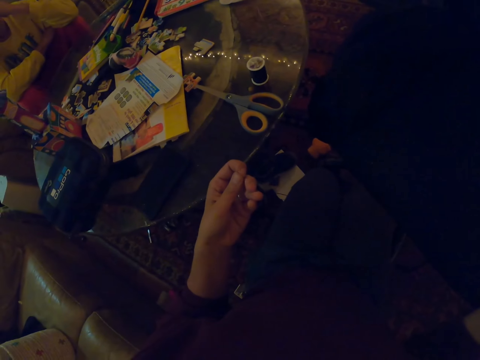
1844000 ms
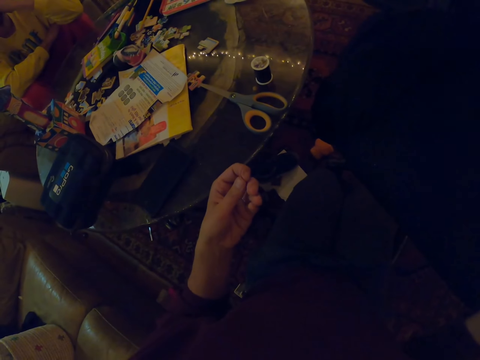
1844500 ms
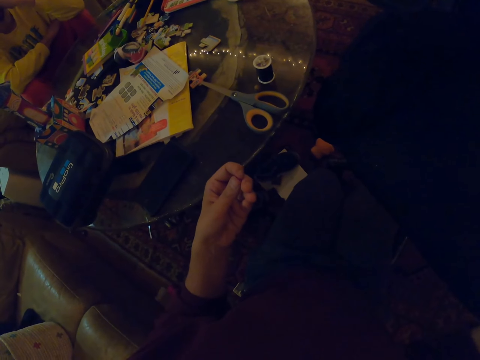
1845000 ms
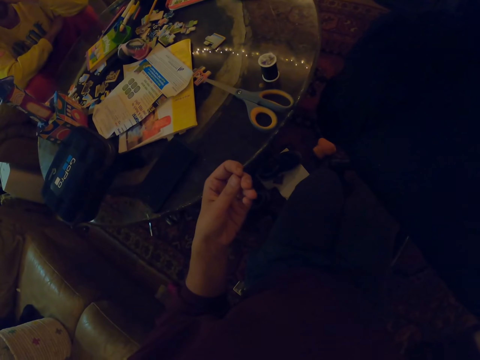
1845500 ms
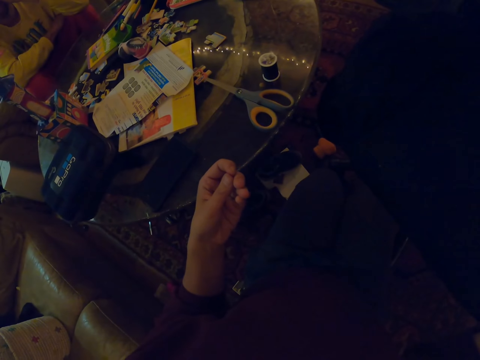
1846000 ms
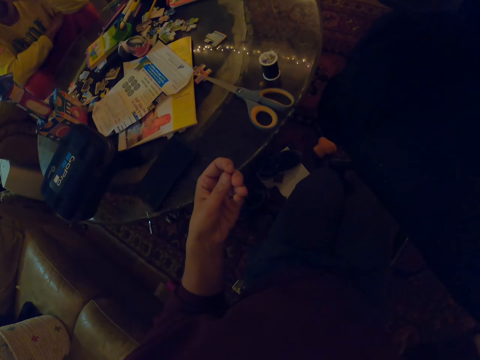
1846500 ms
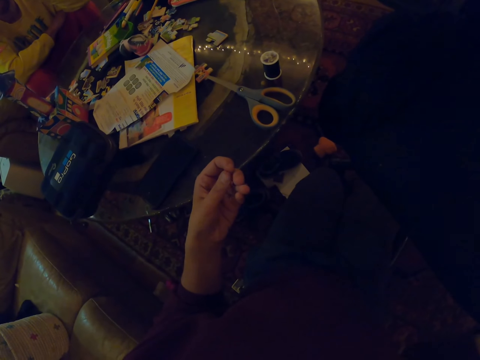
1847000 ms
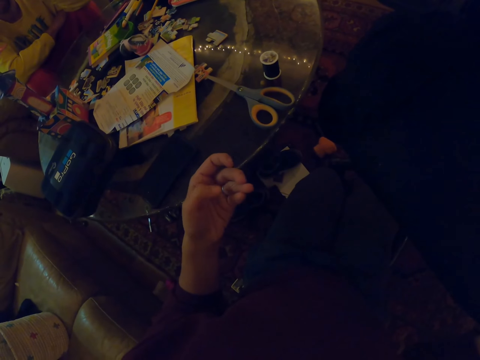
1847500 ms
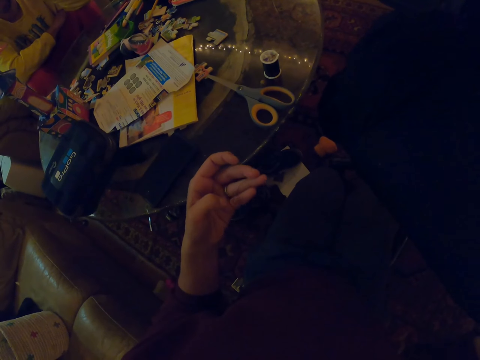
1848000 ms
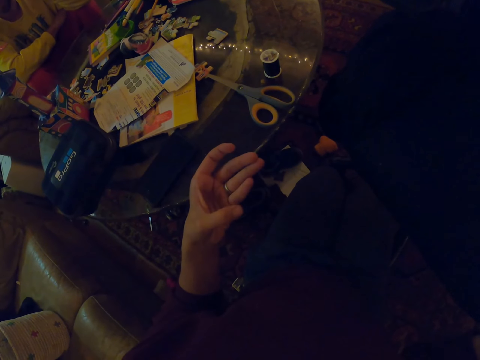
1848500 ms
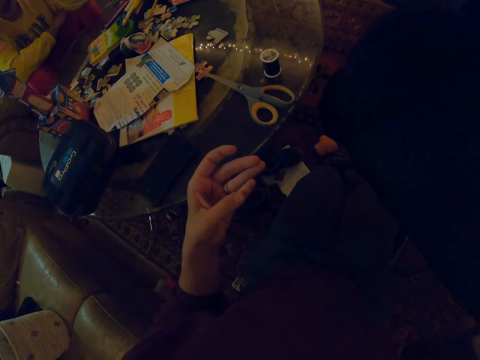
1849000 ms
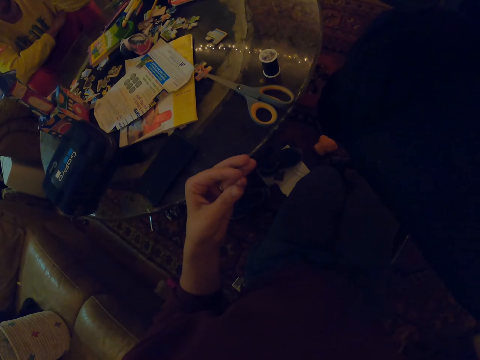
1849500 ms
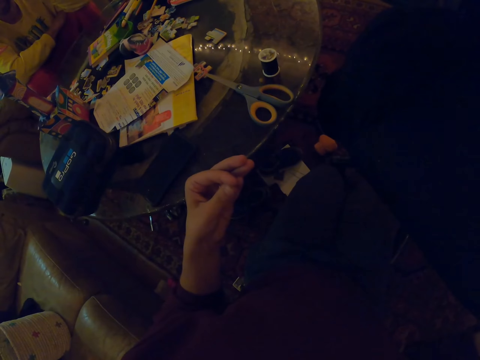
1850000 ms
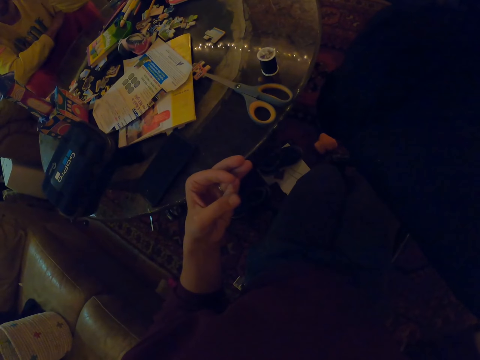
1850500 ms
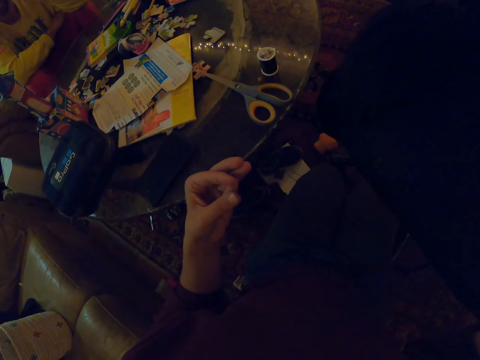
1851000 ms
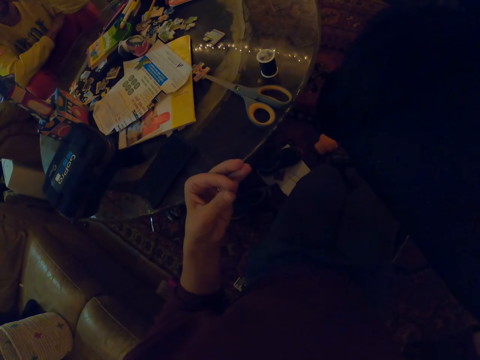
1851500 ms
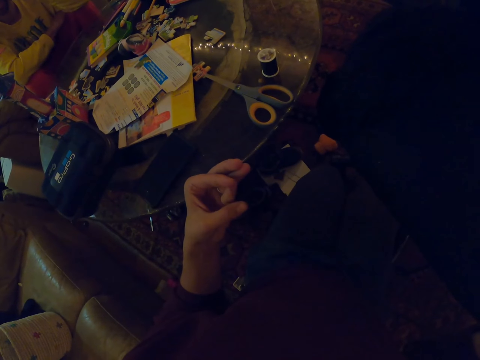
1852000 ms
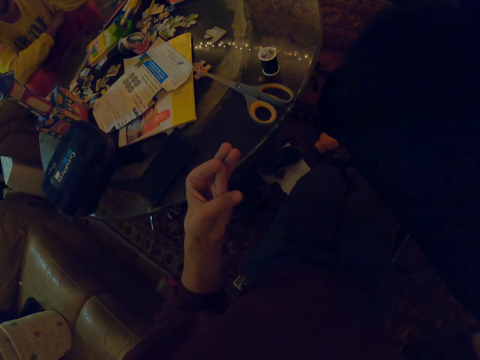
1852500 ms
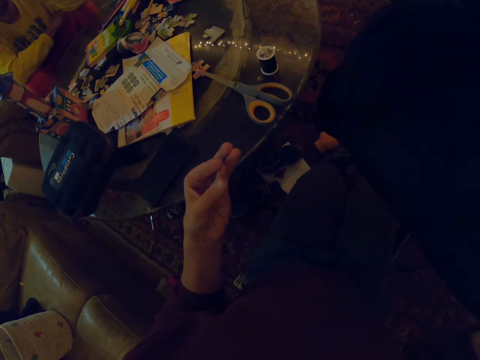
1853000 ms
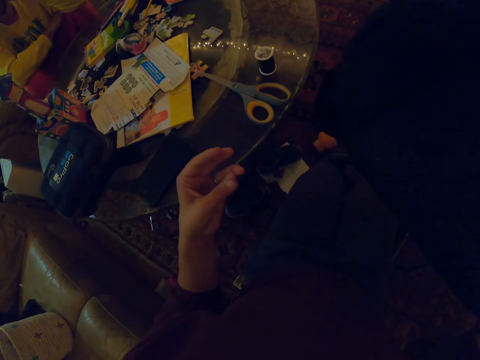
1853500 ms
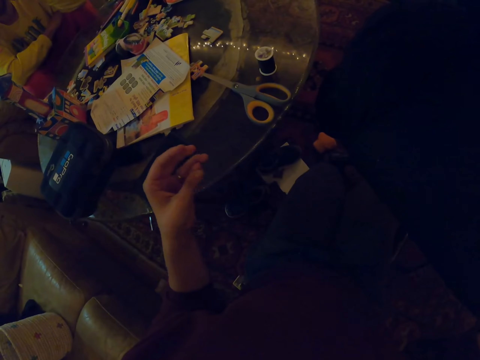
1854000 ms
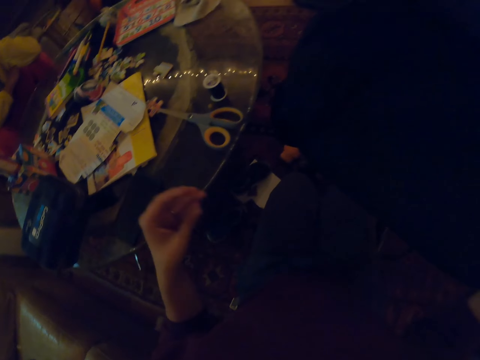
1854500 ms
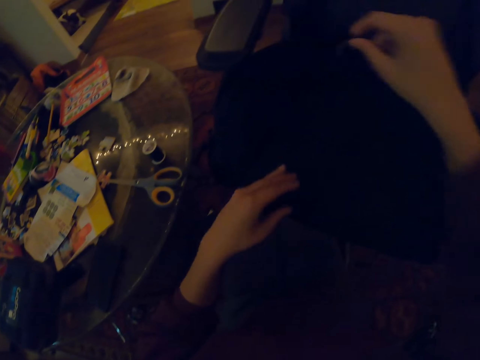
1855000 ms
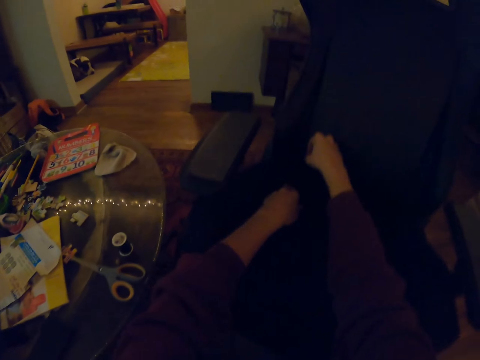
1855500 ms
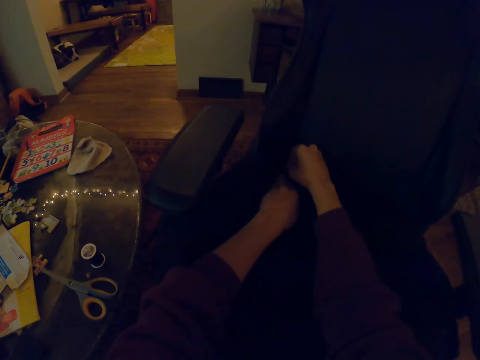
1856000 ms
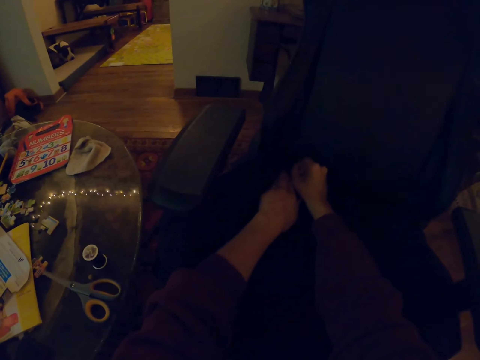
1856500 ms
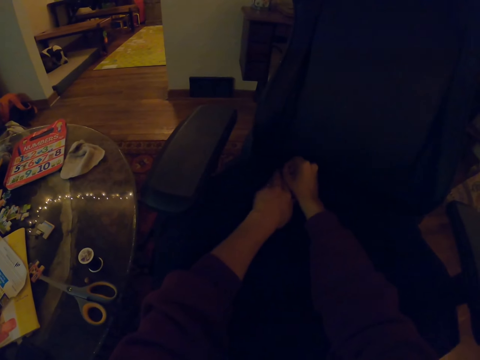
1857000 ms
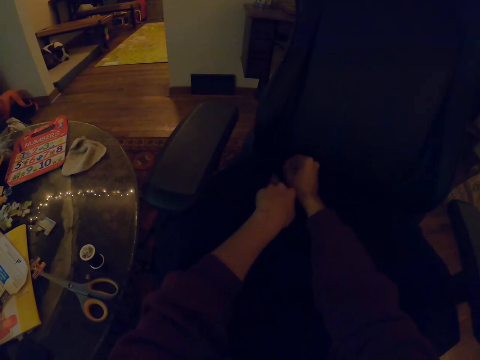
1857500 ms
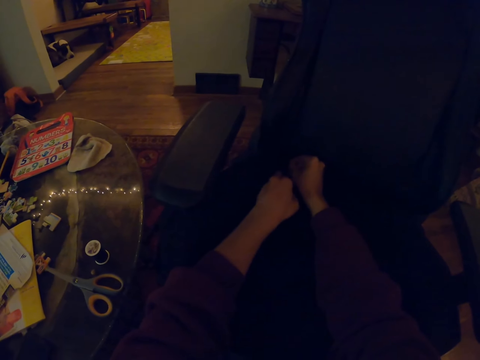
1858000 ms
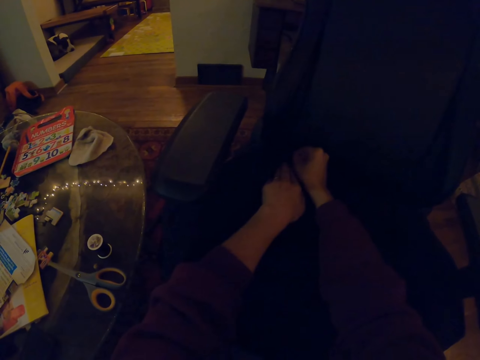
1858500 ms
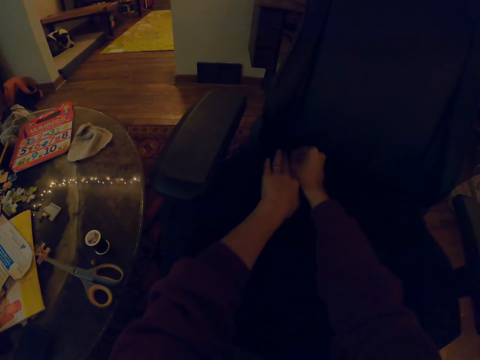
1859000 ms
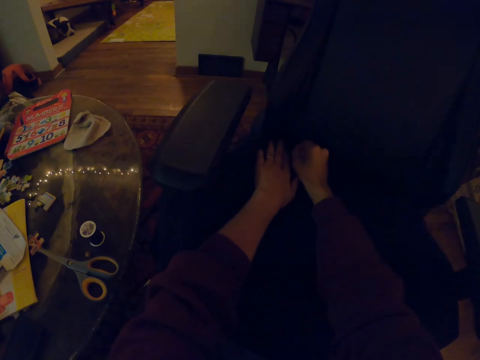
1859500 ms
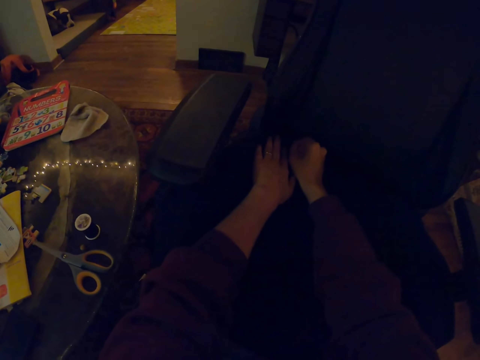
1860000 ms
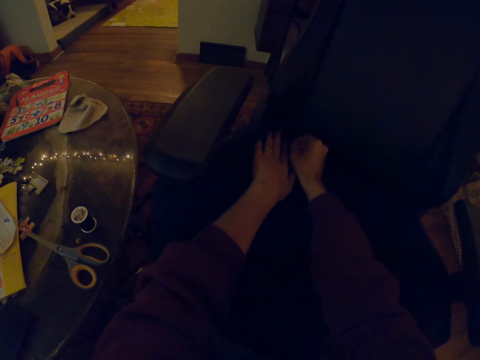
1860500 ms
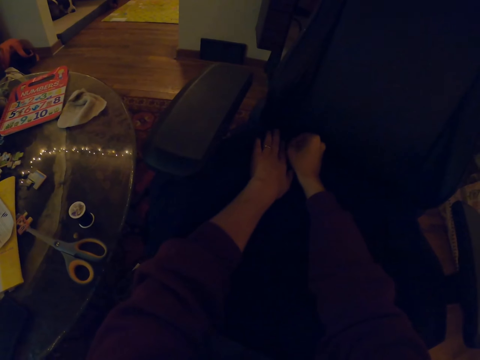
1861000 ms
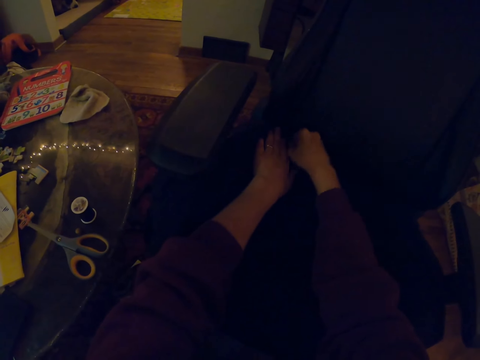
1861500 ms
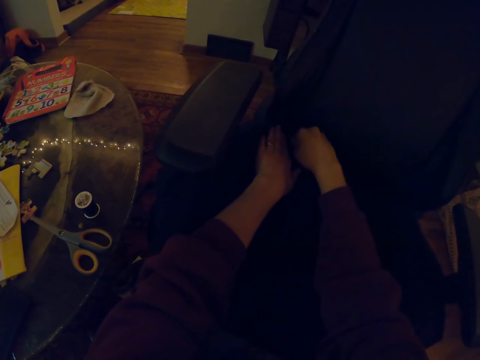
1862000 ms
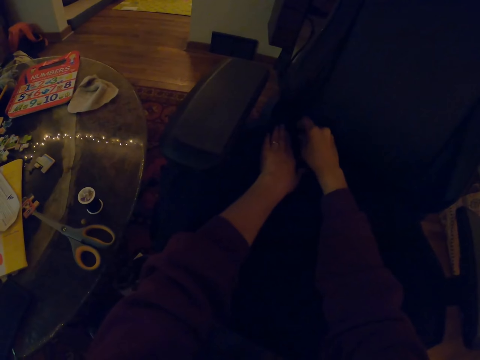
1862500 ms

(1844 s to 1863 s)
The camera wearer pierces a fabric with a needle. They sew the fabric to the chair using thread and the needle.

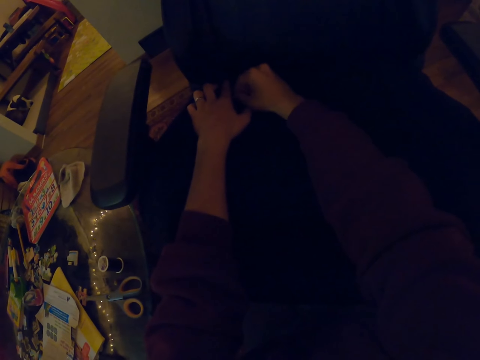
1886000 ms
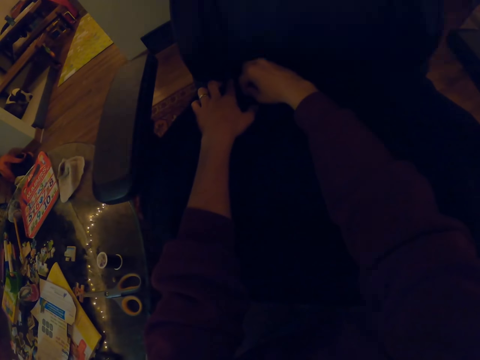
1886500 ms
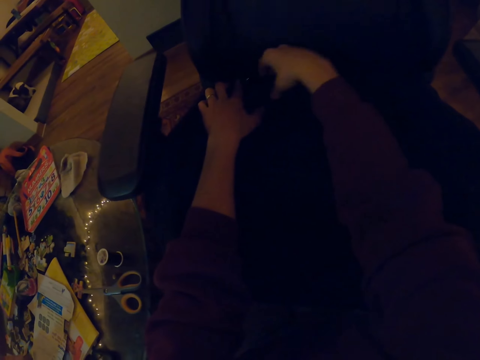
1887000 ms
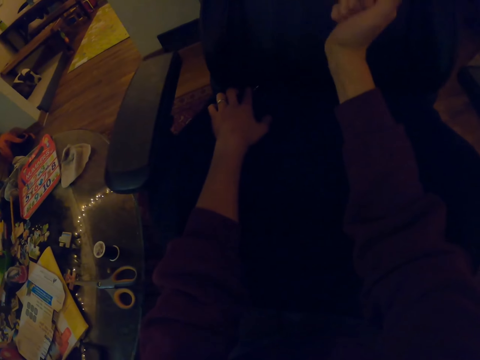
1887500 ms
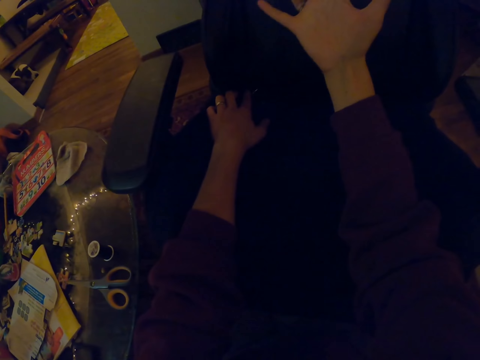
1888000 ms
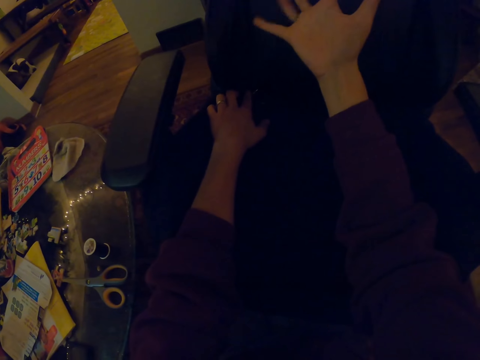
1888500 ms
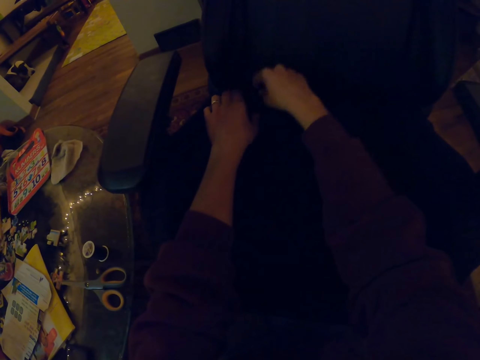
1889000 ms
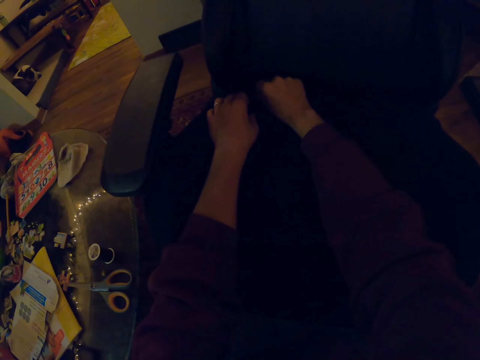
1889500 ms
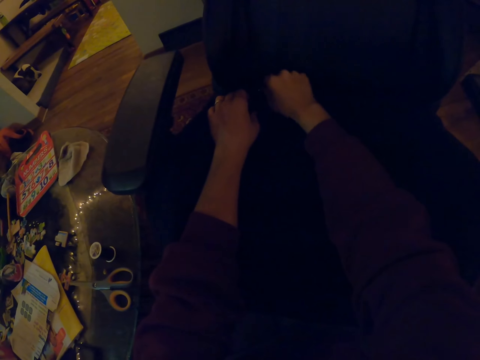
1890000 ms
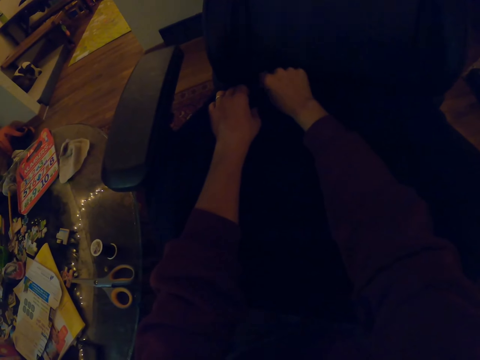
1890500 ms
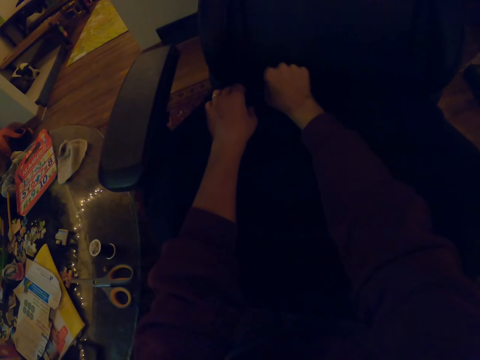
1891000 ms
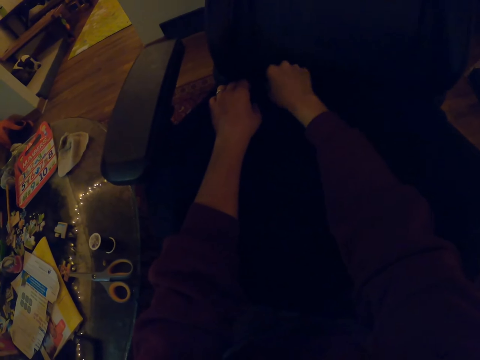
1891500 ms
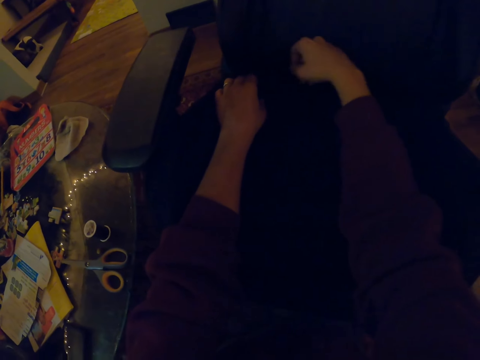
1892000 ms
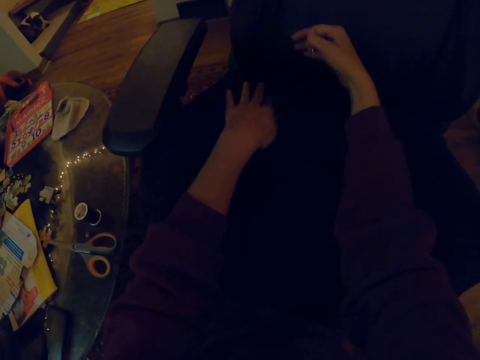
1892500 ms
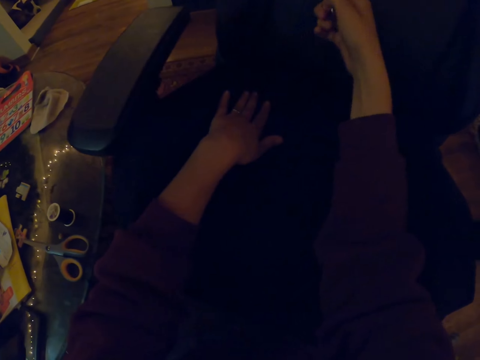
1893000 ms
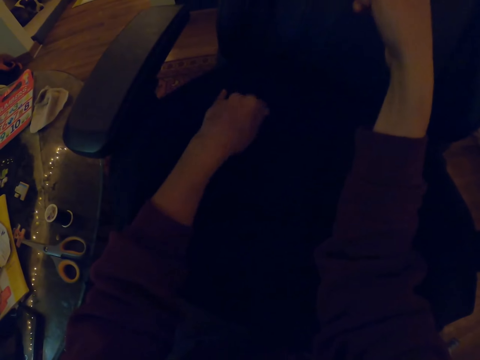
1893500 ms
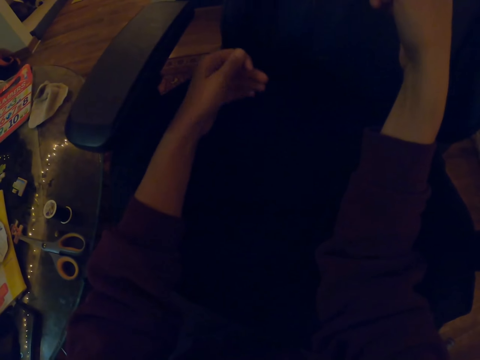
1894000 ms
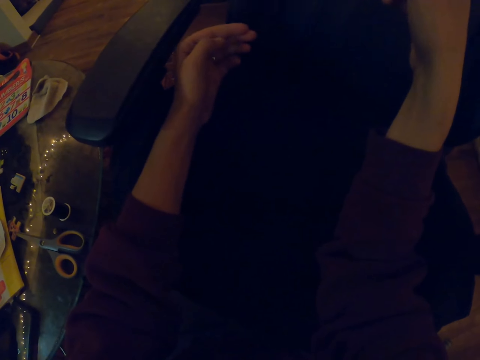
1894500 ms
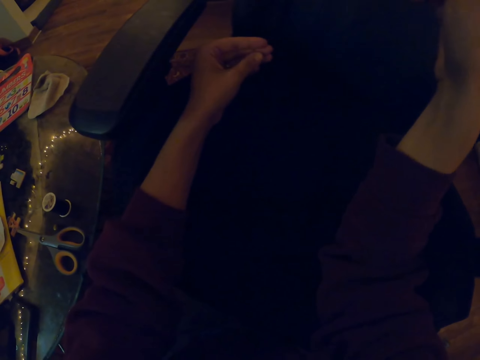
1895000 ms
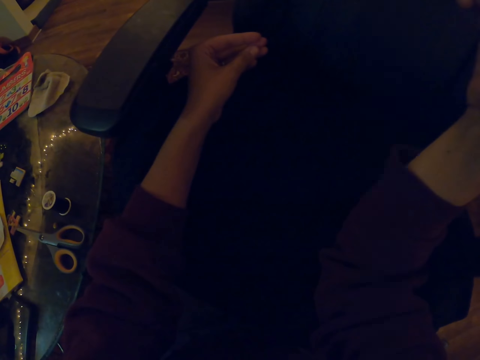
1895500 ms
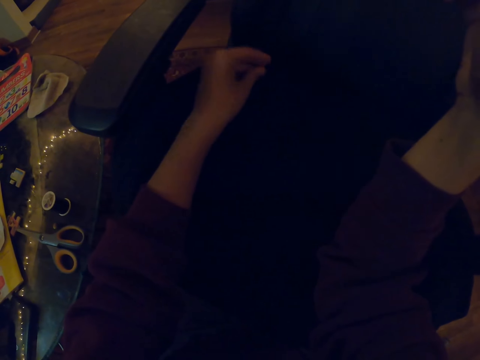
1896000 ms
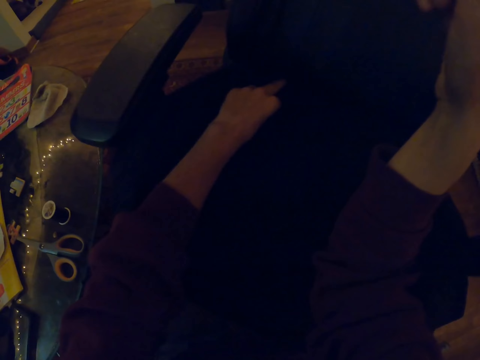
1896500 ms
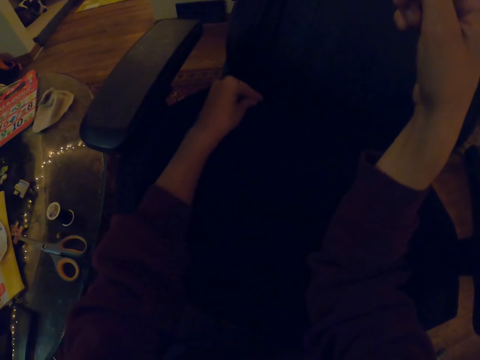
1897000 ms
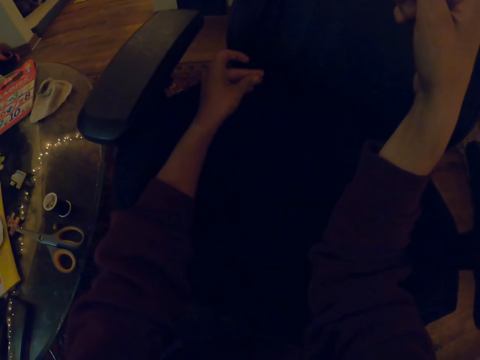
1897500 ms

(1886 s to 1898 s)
The camera wearer raises her hand. She sews the chair using thread and a needle. She pulls the string with the needle.
